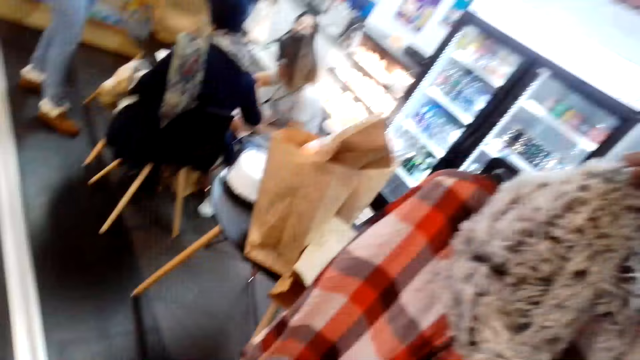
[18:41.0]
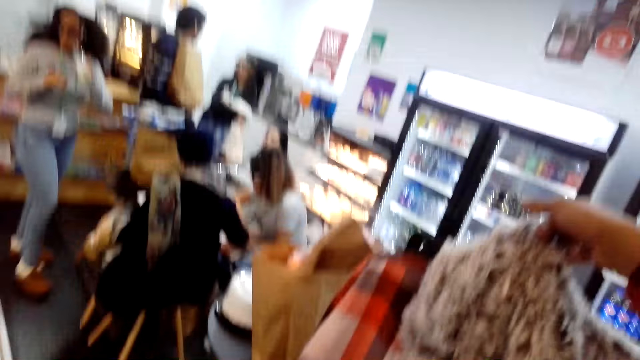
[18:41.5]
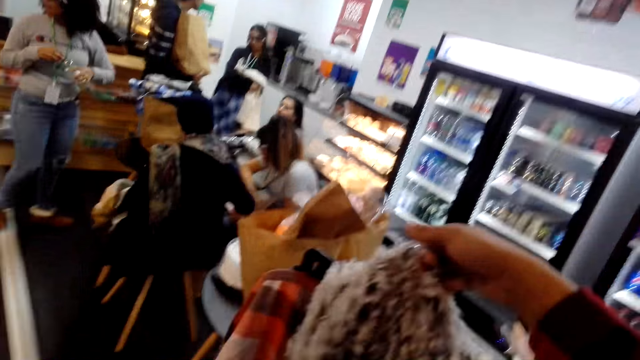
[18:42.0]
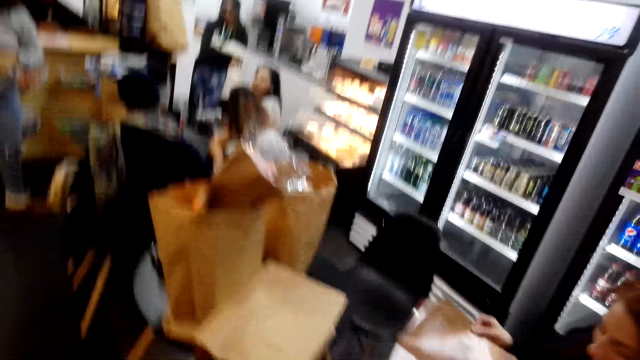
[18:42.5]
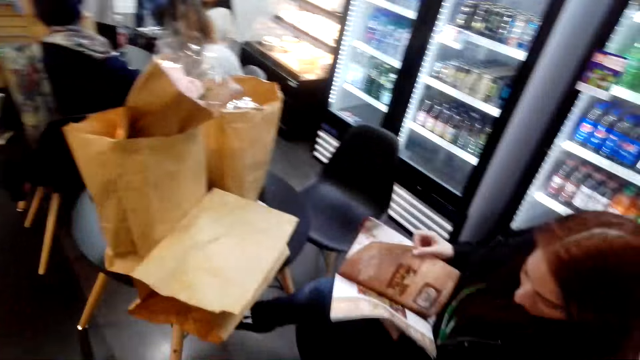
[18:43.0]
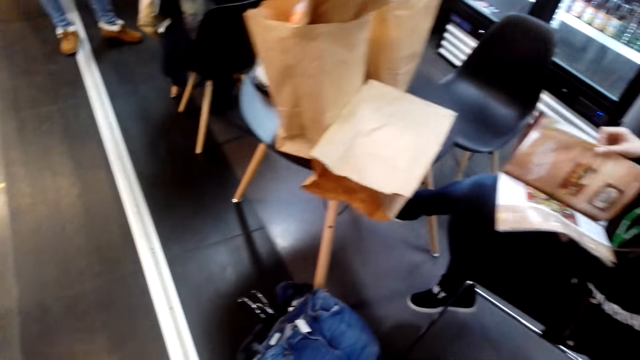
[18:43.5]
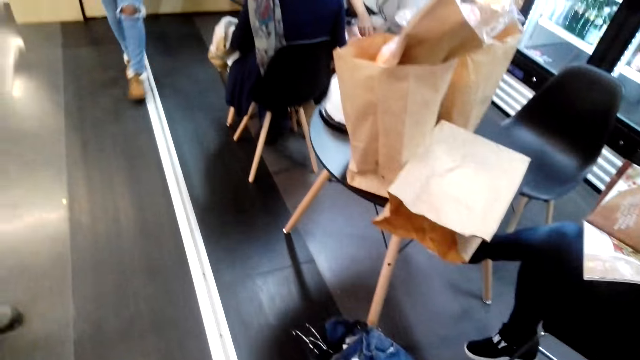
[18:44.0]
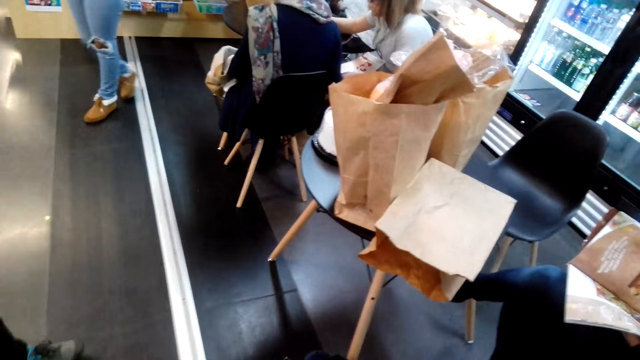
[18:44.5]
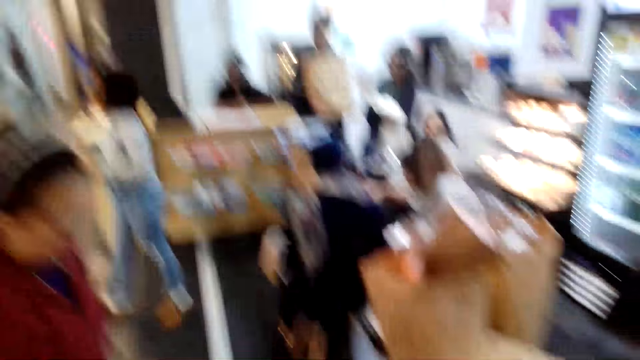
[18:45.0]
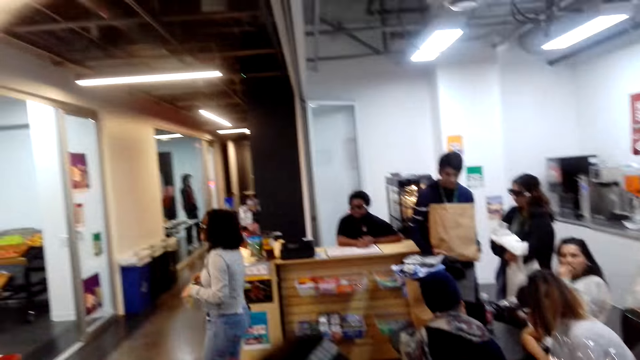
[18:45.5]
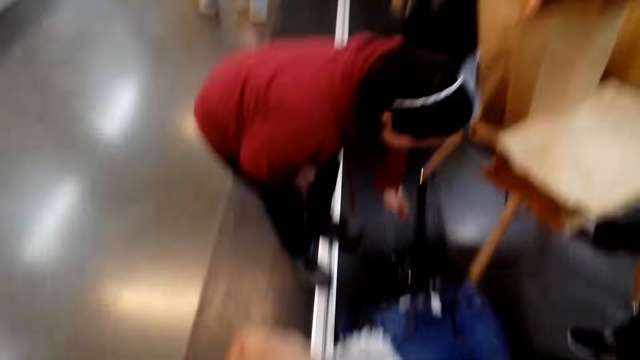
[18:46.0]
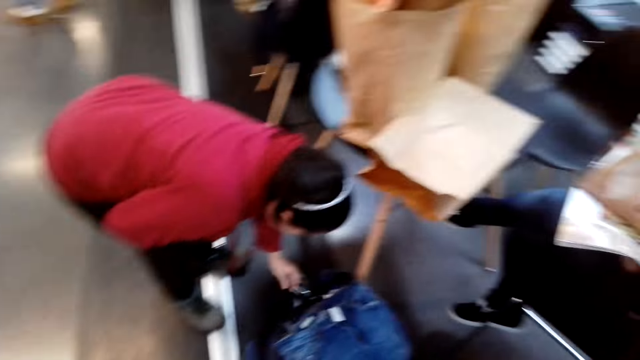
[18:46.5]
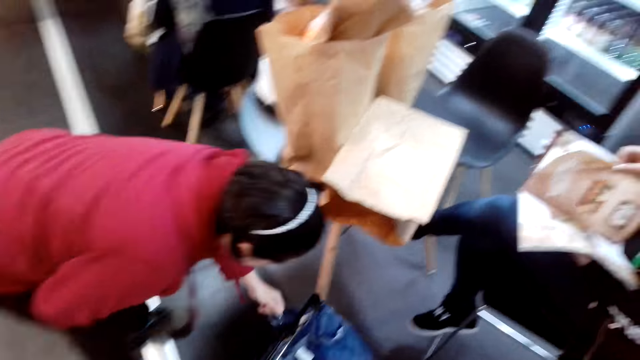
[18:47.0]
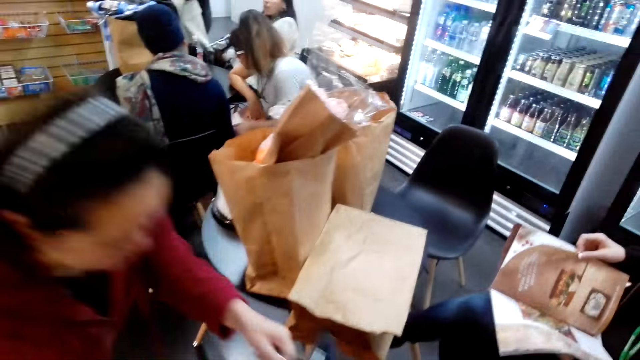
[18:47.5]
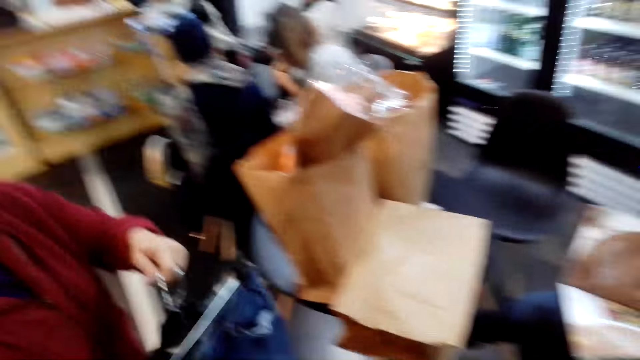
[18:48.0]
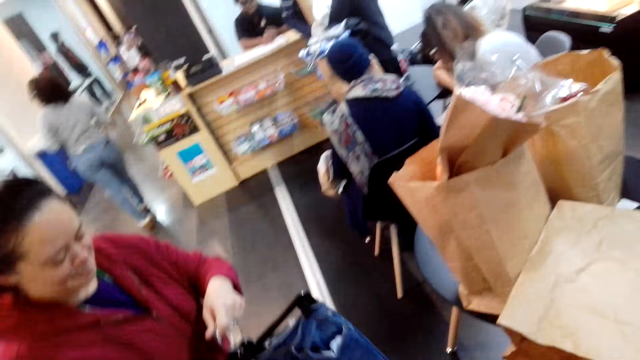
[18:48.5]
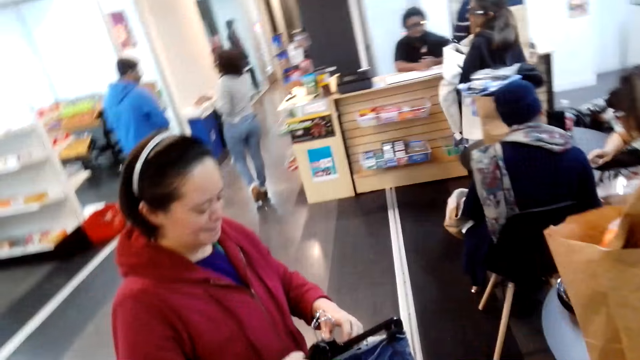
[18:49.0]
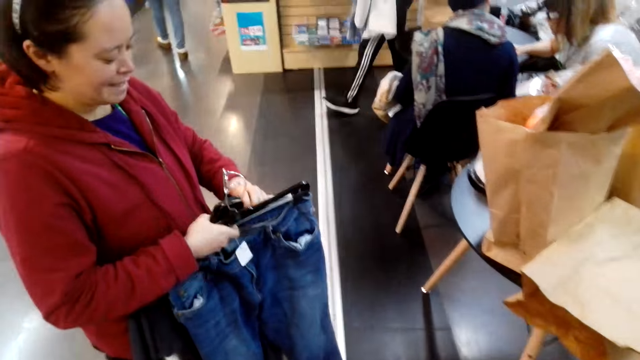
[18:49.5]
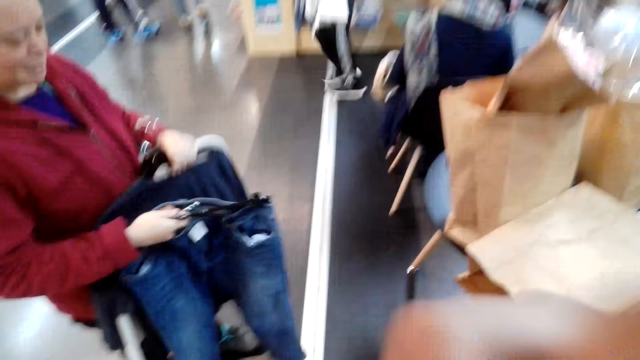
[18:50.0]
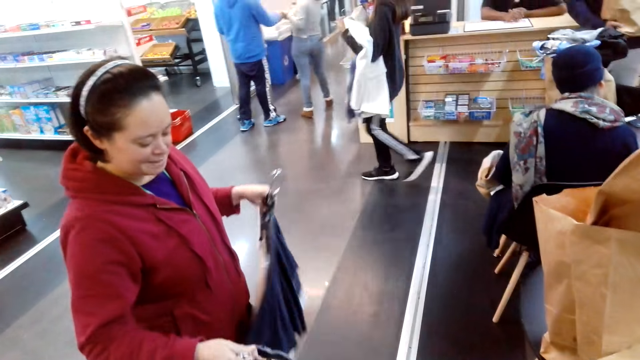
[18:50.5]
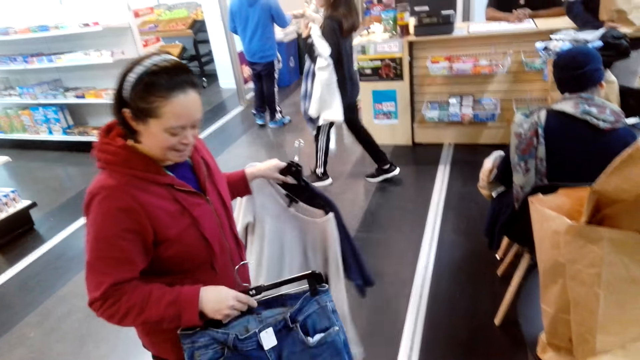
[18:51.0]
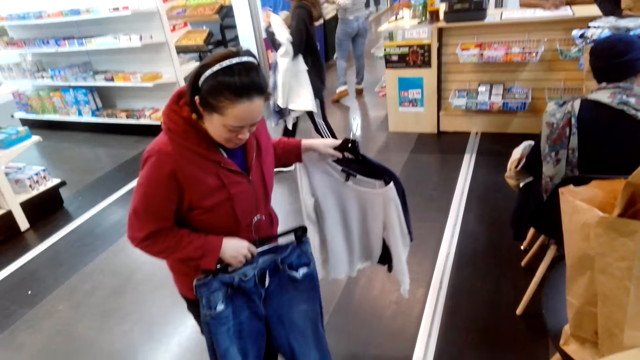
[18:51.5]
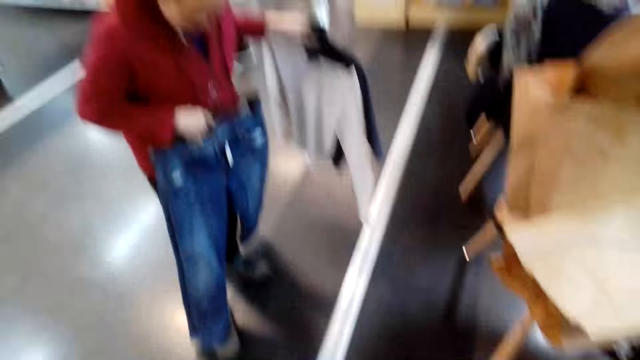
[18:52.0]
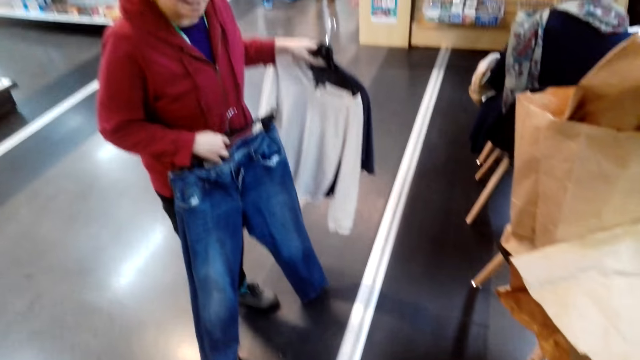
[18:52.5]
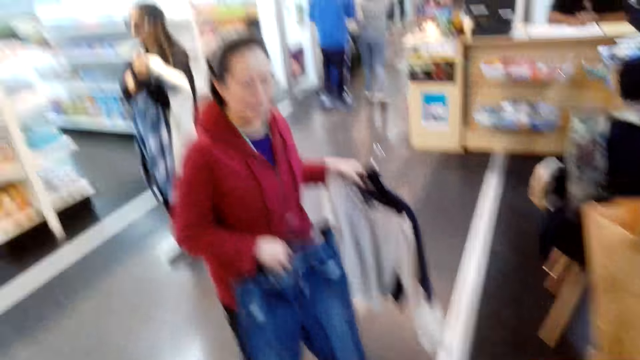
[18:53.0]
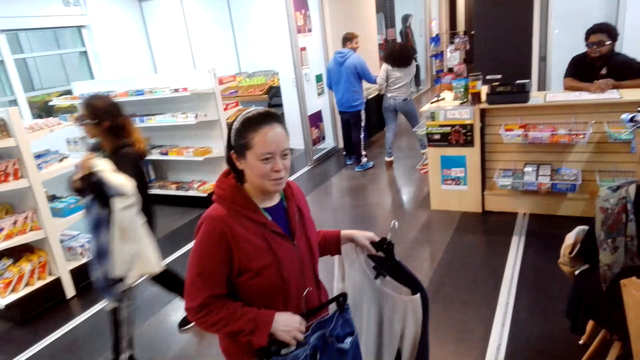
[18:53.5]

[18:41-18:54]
The camera wearer stares around the shop. A woman picks up cloth from the floor. The camera wearer stares at the cloths with the woman. The woman fits the trouser.

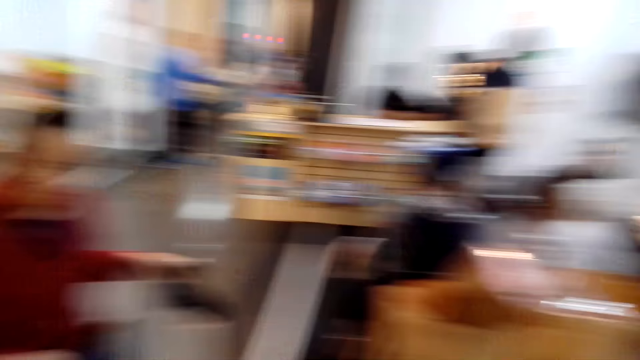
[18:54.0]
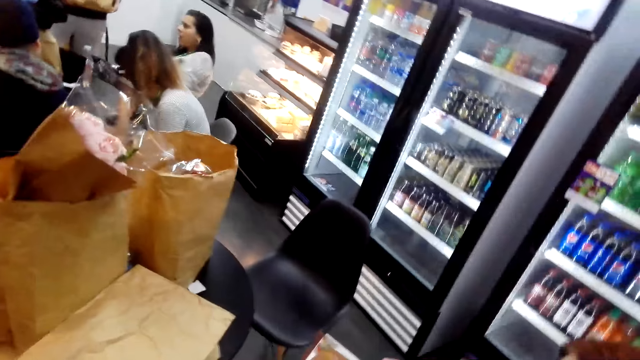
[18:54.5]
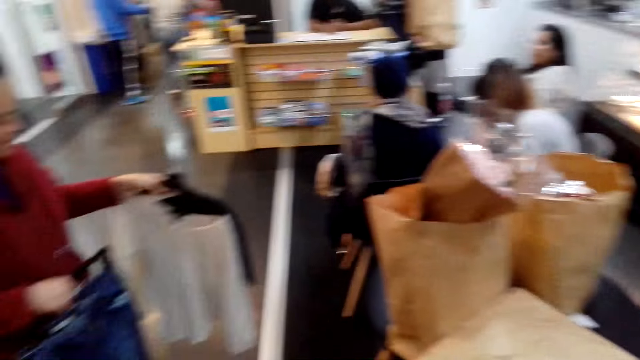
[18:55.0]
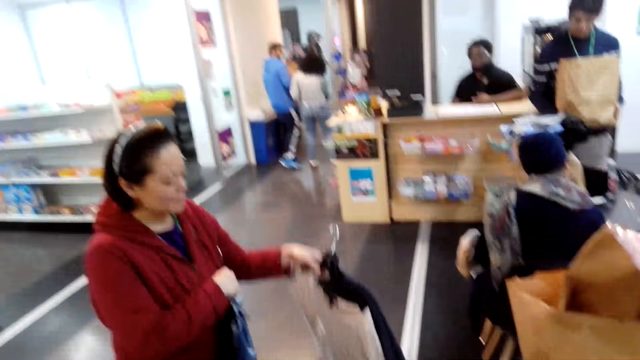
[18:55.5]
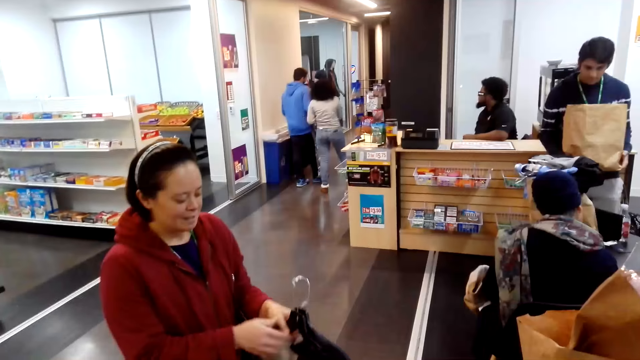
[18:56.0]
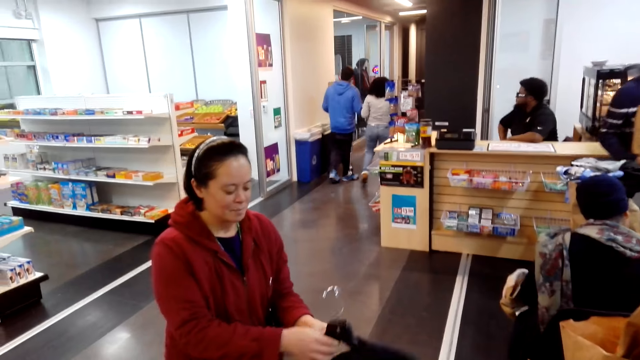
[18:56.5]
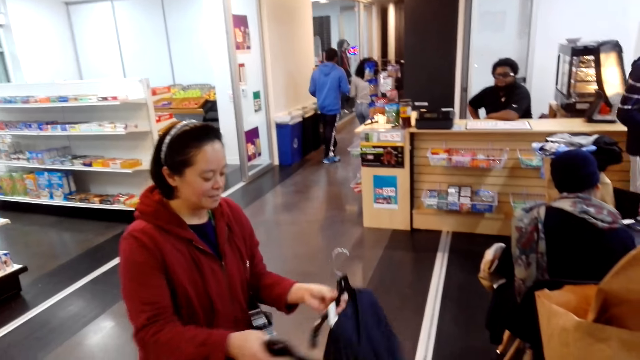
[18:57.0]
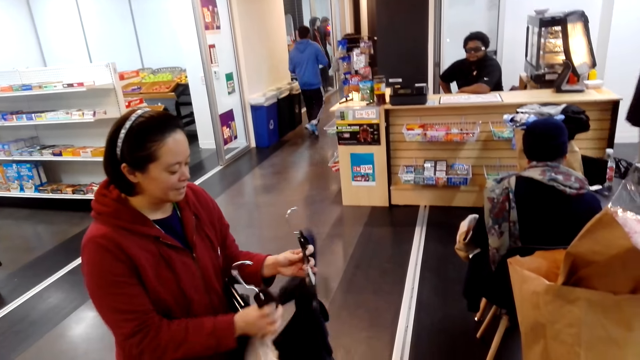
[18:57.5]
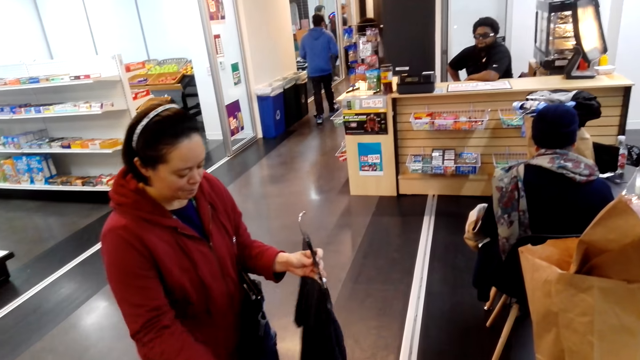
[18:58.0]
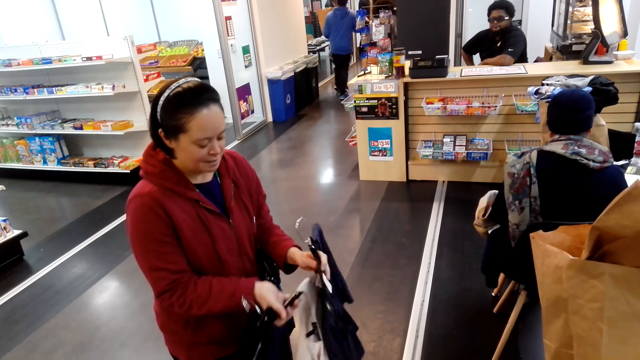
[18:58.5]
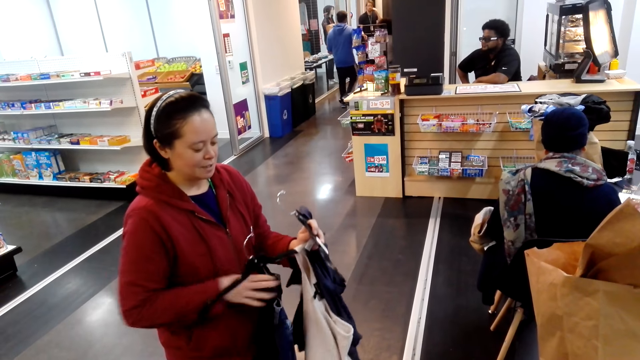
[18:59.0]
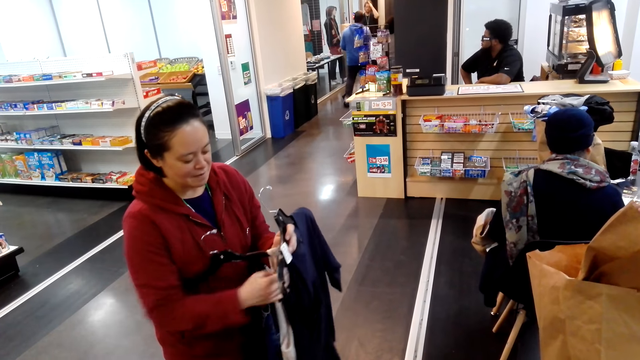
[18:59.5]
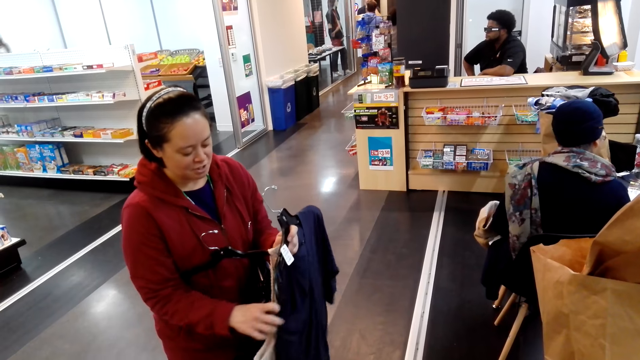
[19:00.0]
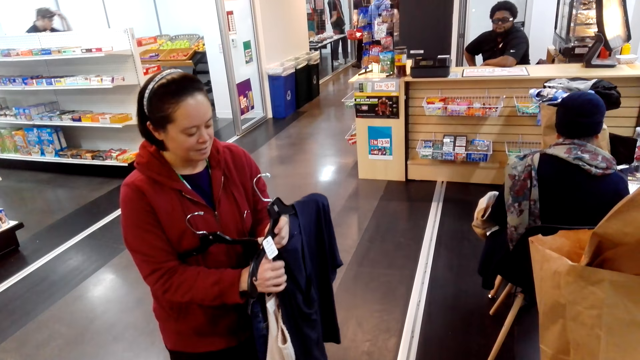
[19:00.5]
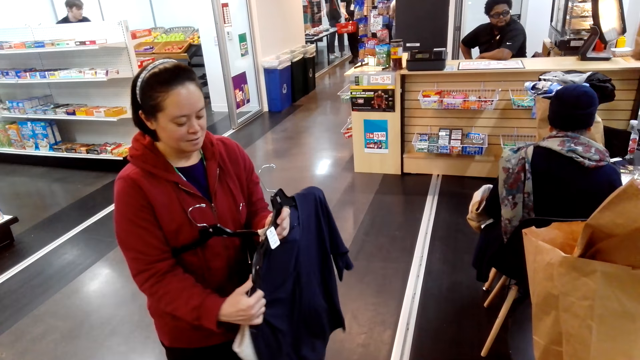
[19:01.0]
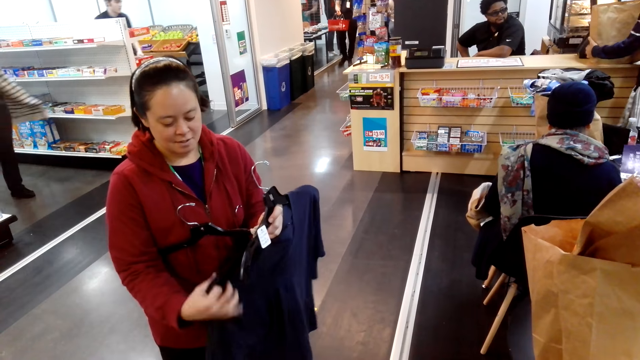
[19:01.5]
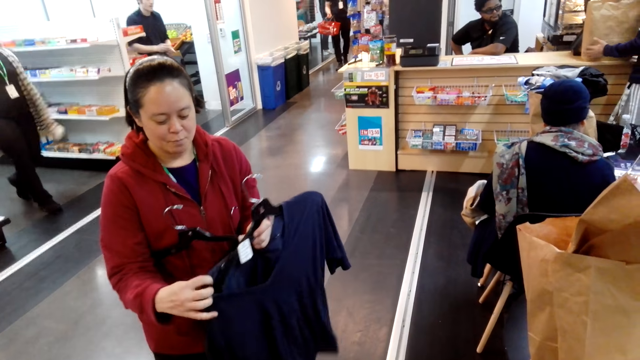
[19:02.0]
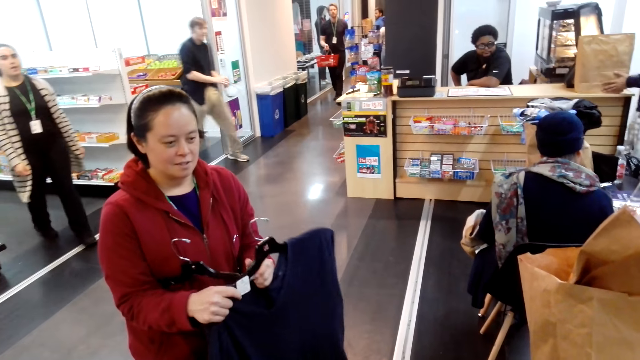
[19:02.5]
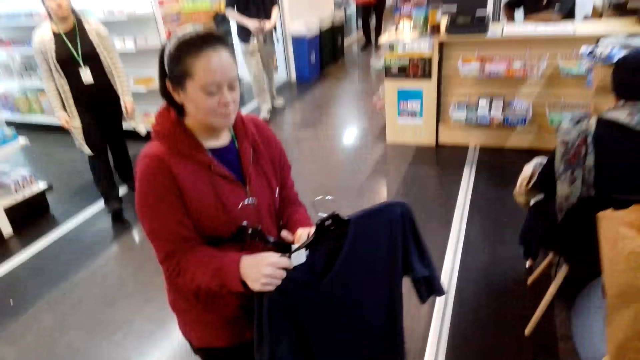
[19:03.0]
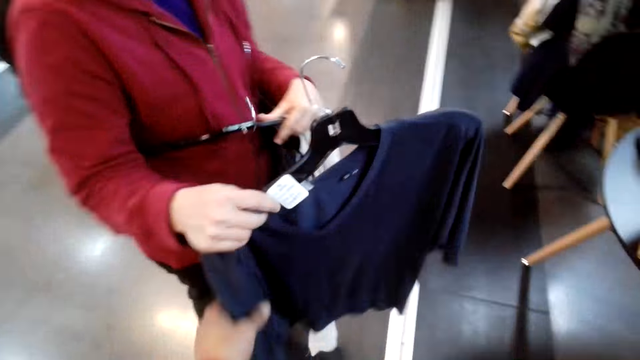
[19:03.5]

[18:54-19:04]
The camera wearer stares around the shop. The woman removes the clothes on the hanger. The woman arranges the cloth and straightens the cloths on her hands.
